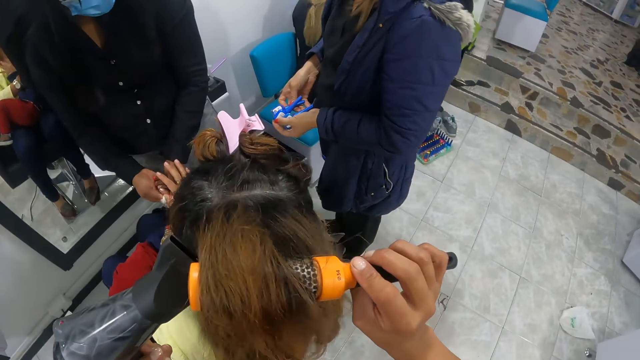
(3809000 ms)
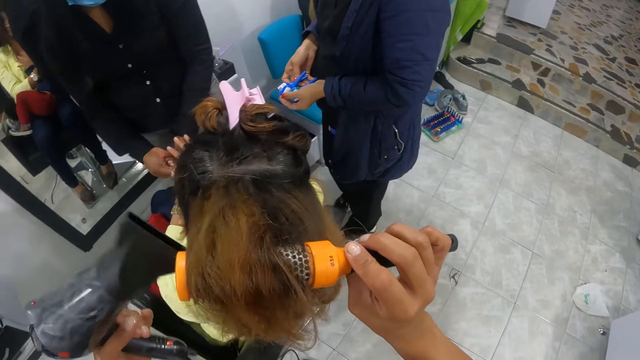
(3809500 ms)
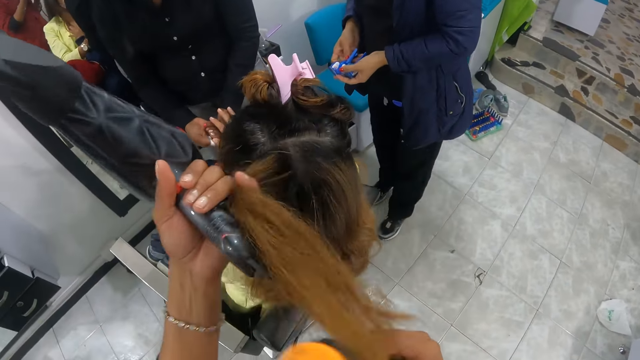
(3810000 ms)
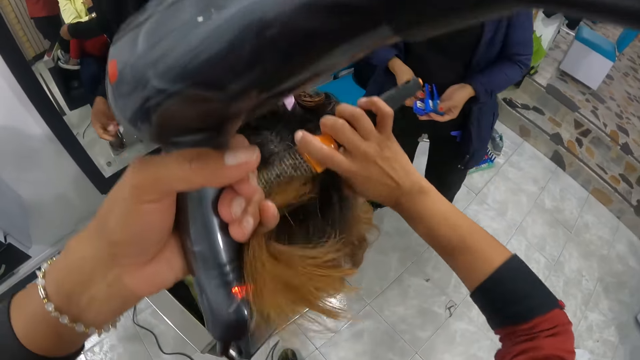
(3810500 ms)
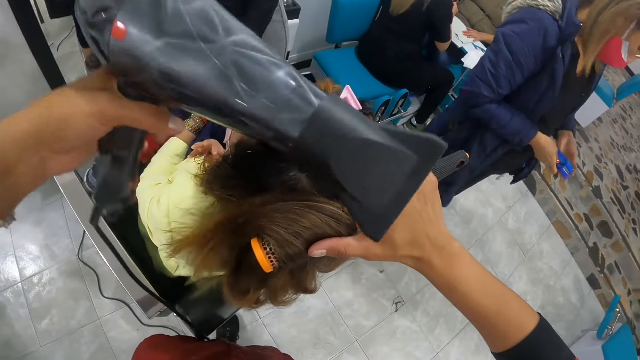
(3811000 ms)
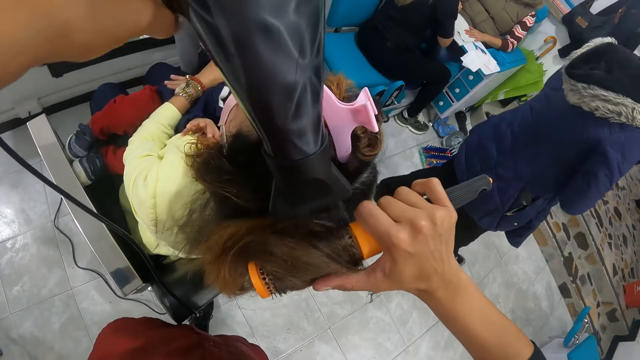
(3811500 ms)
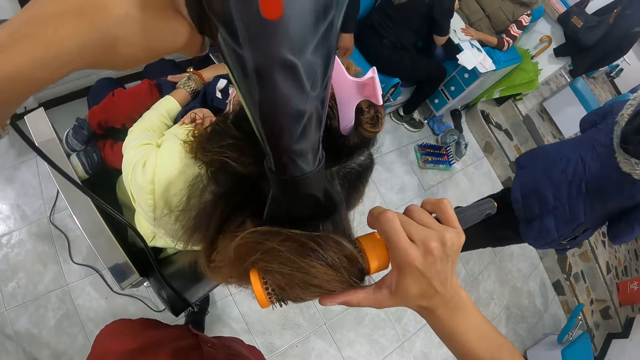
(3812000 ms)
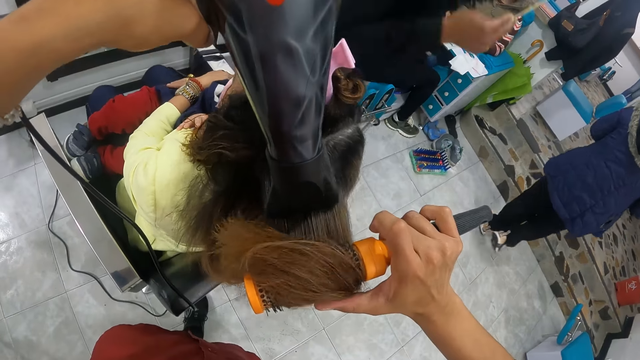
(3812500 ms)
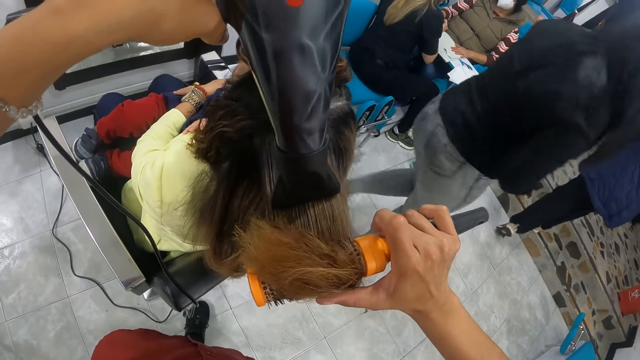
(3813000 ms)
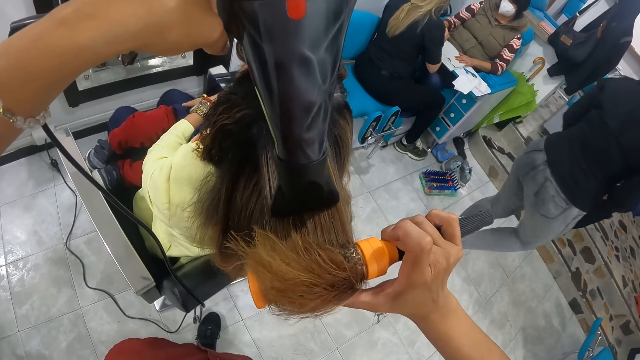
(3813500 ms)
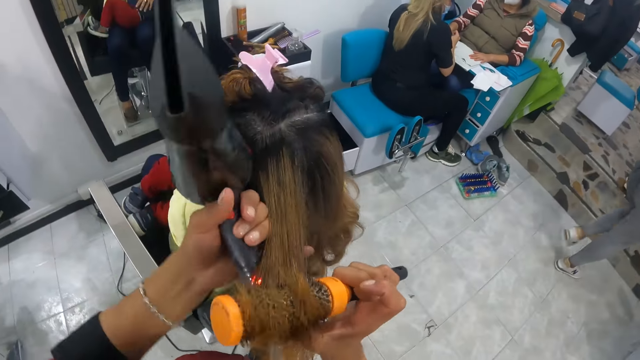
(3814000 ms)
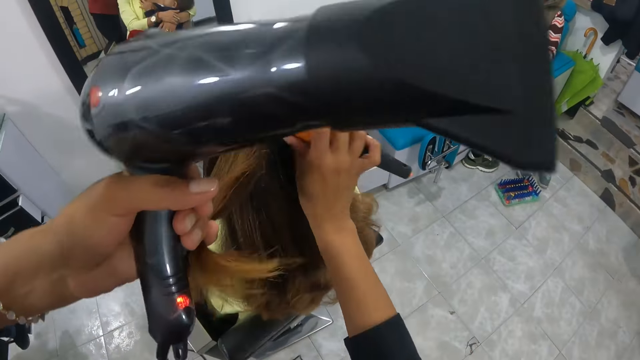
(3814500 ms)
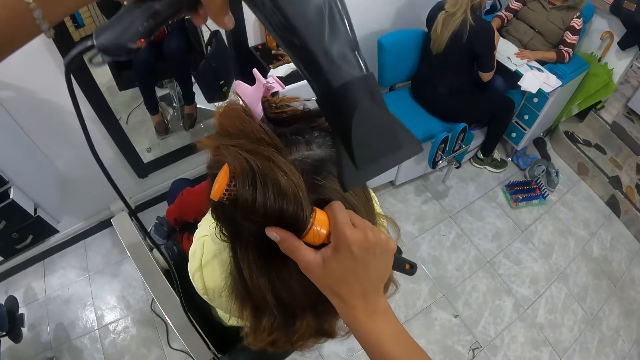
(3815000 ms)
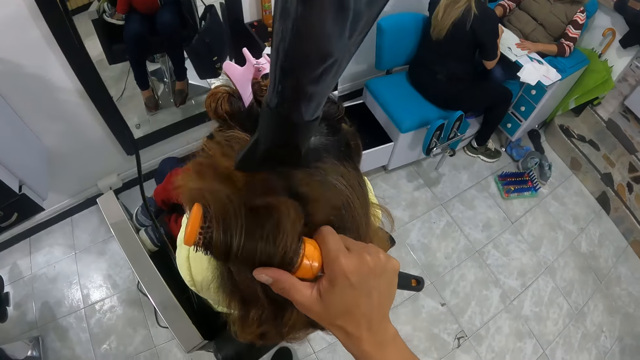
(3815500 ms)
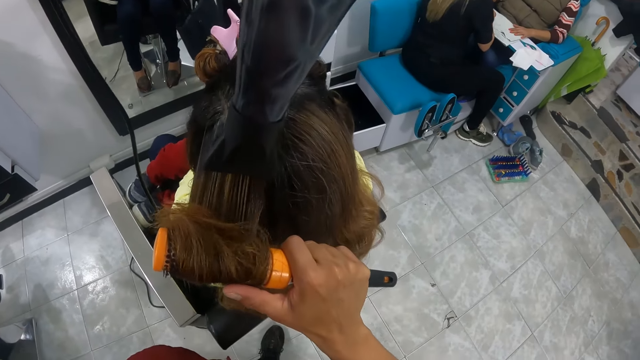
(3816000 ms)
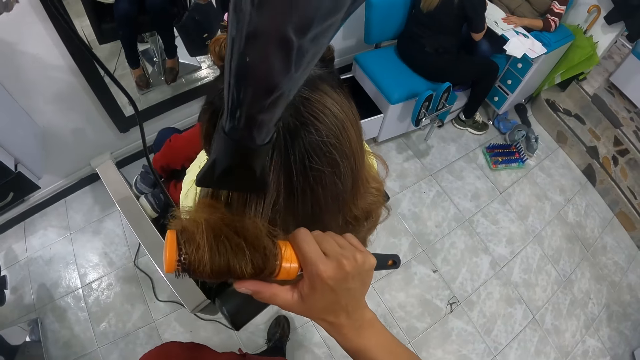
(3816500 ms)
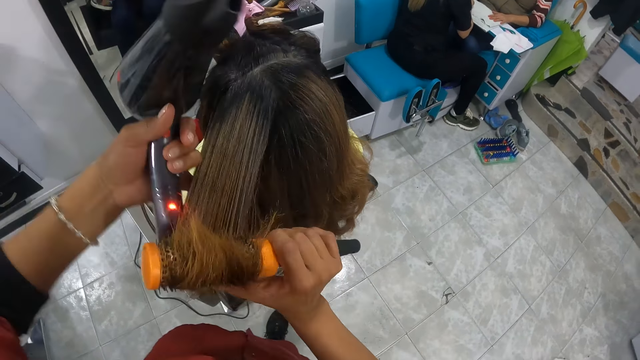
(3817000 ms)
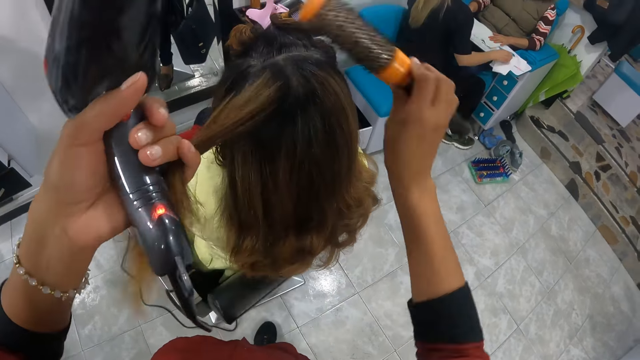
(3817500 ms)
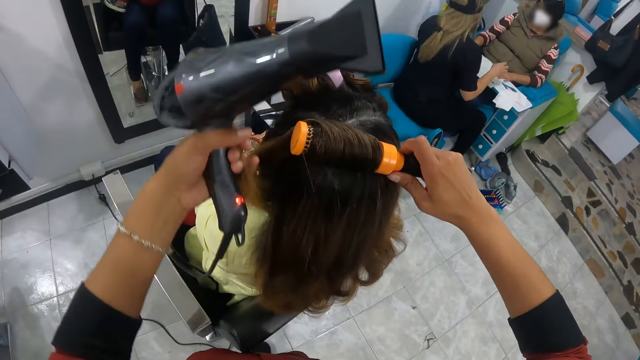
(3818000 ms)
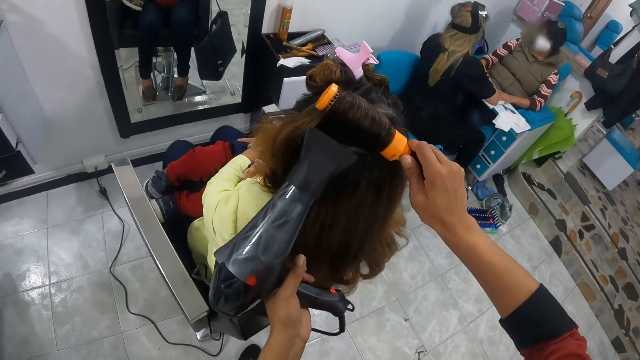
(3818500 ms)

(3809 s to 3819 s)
A woman walks around. Another woman walks around.

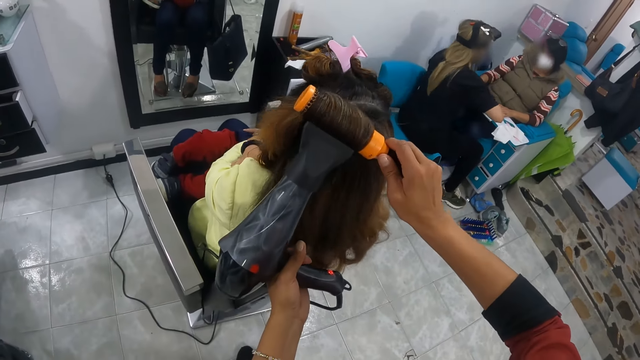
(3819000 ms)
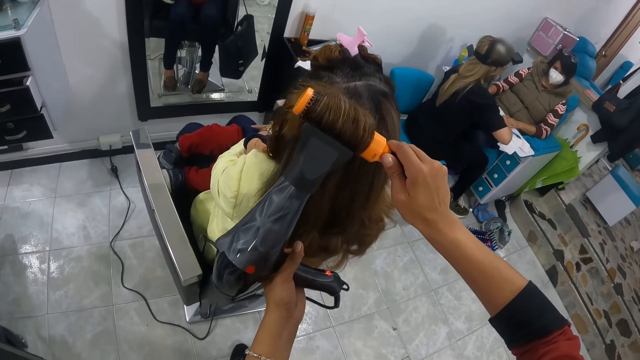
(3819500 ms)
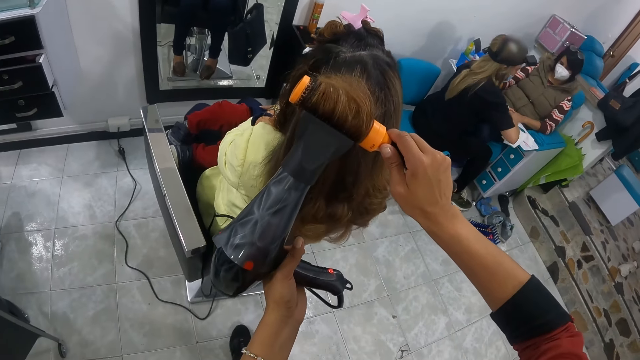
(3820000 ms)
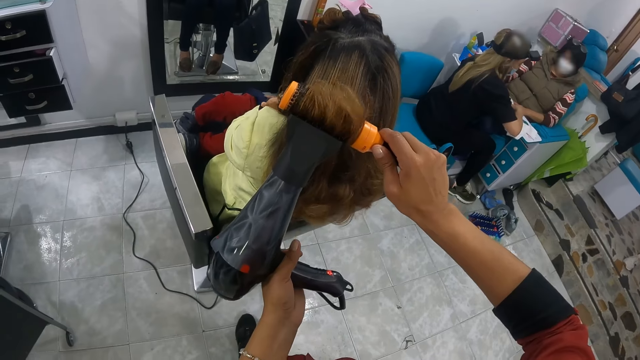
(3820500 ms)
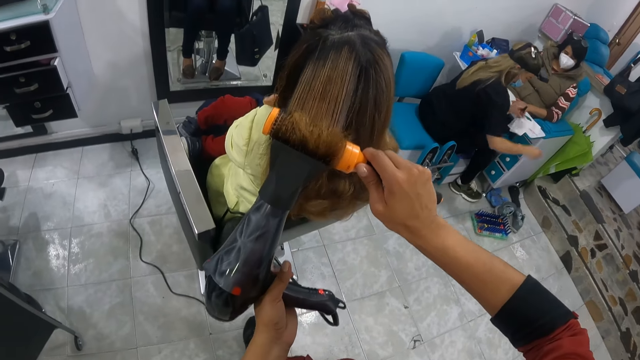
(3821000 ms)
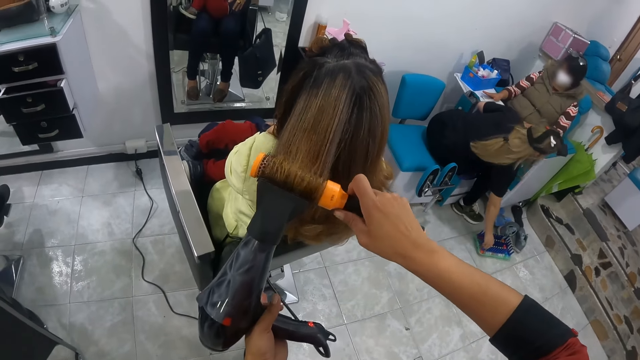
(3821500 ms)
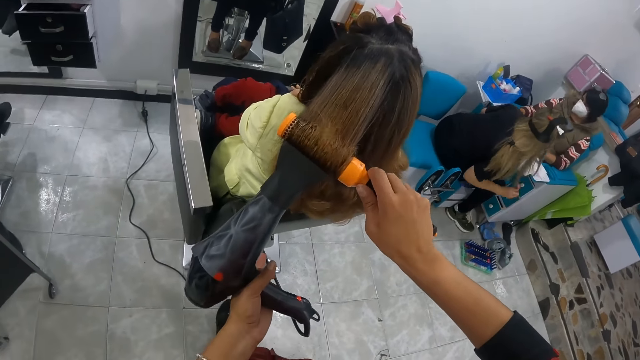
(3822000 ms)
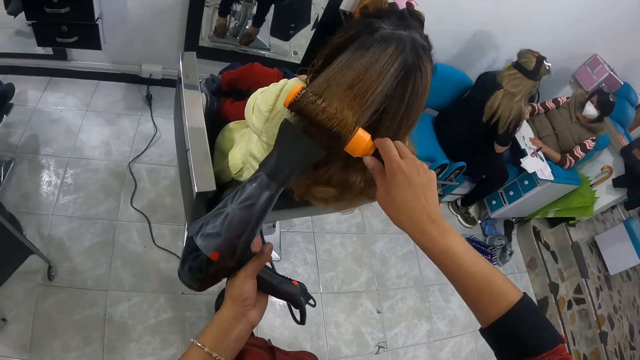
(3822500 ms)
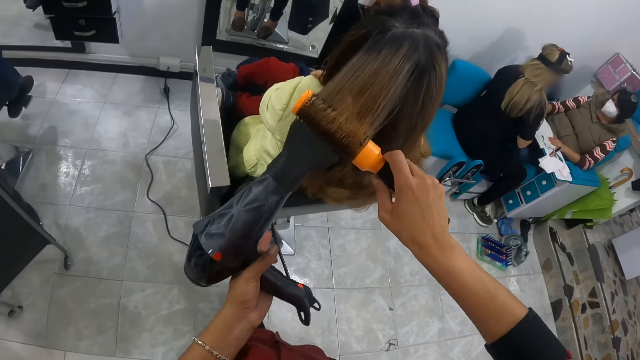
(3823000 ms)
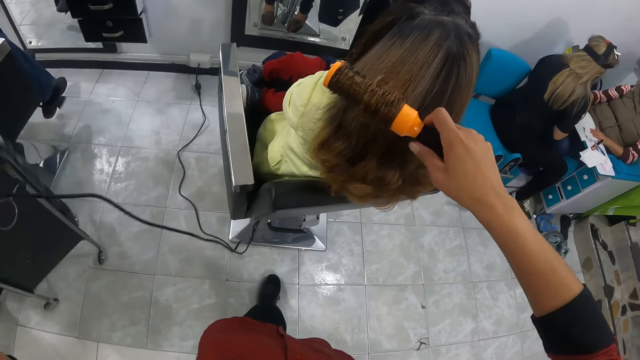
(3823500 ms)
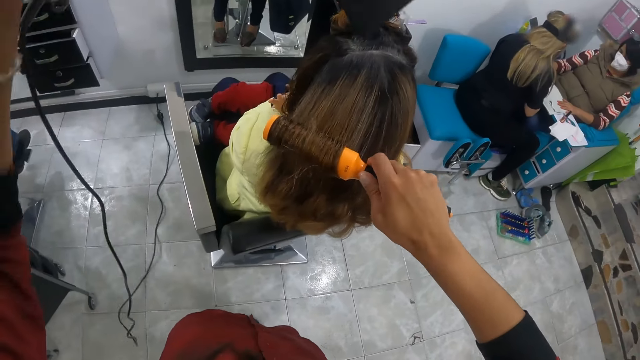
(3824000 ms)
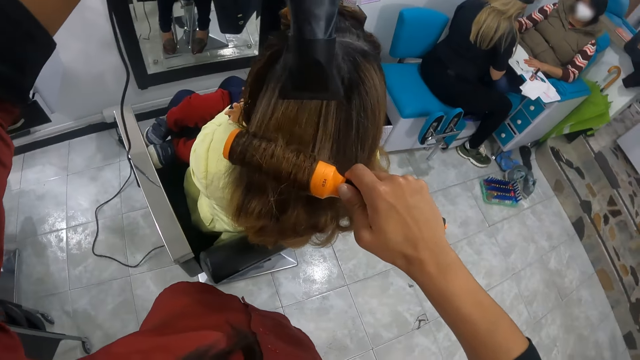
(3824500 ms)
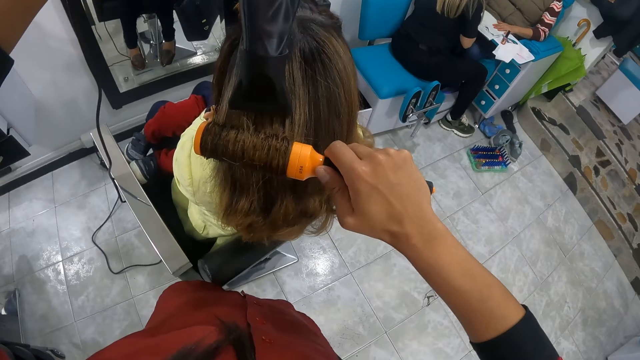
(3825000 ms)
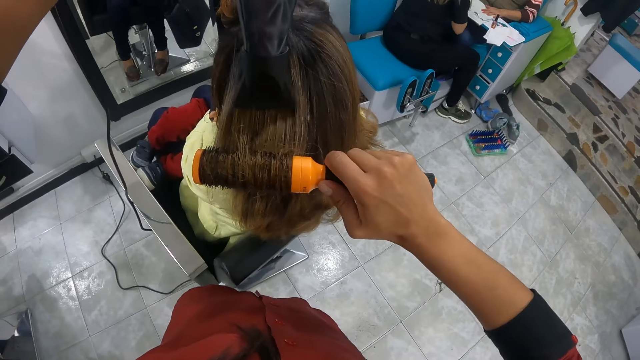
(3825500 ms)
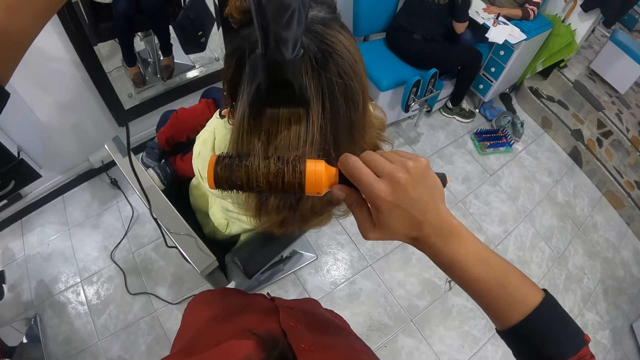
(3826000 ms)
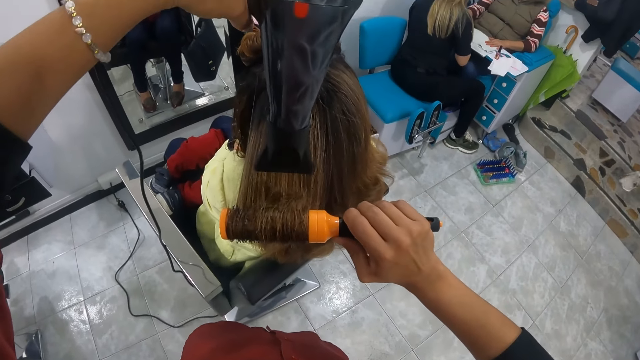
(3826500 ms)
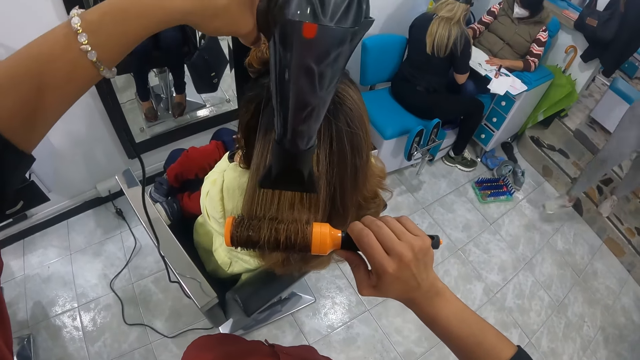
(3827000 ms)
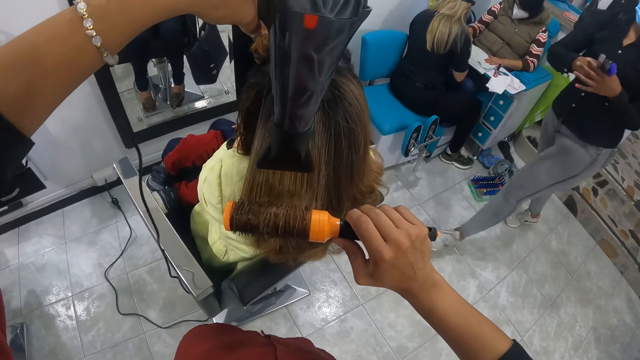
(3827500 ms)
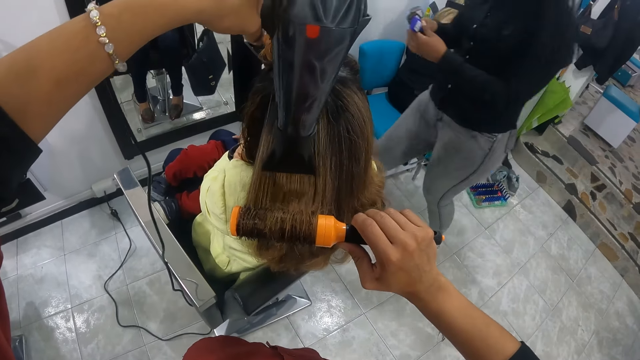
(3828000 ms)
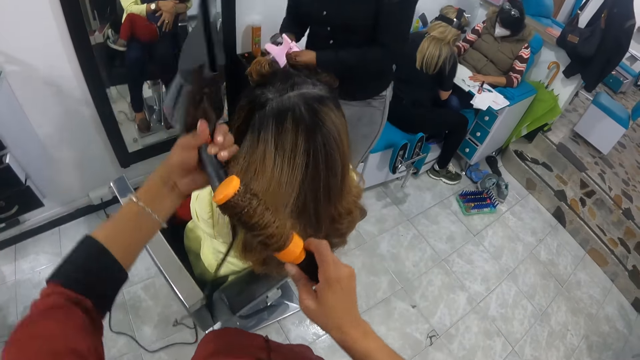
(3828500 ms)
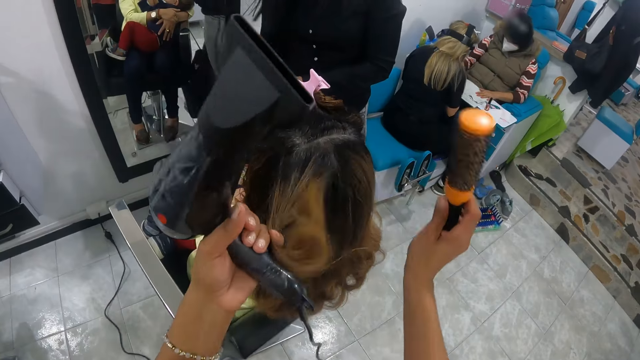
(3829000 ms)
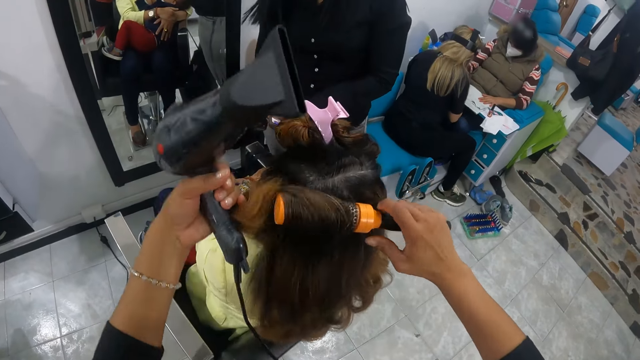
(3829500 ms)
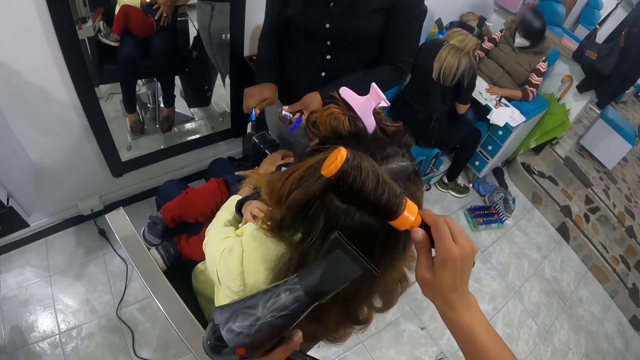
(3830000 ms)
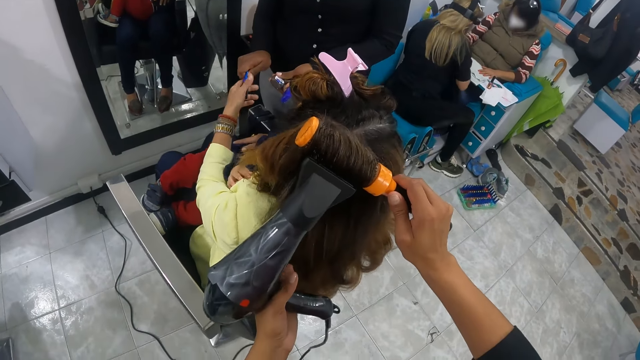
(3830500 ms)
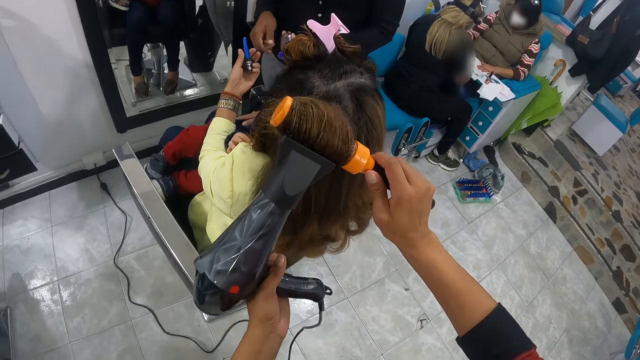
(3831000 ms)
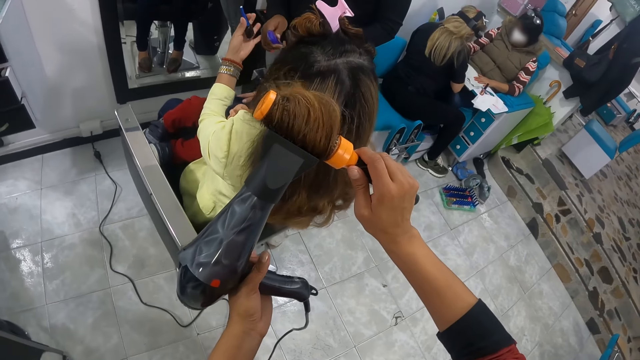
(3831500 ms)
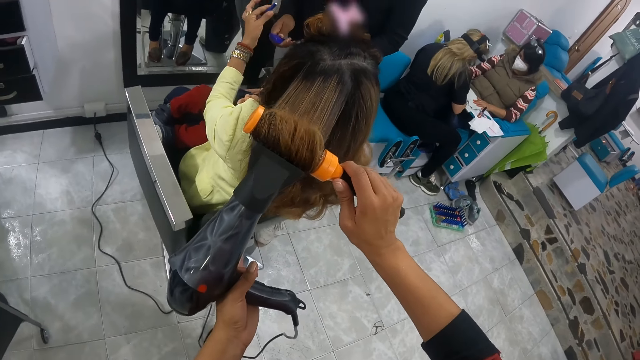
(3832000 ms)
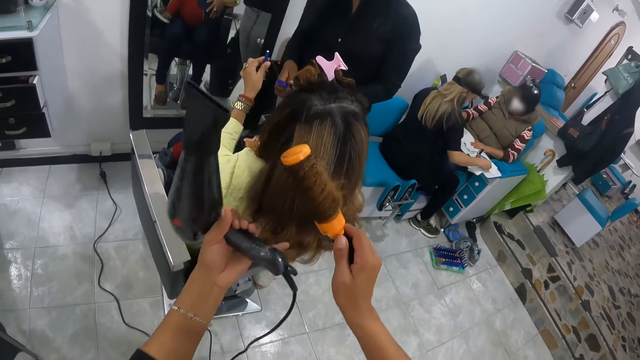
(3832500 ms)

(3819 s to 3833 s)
A woman picks something from the makeup bag. Another woman walks around. A woman collects a nail polish from another woman with her left hand. The second woman gives scissors to another woman.
